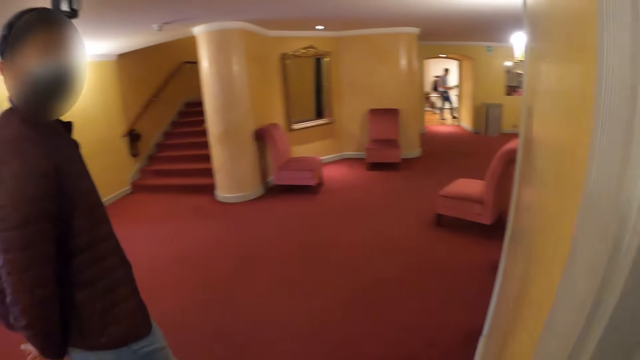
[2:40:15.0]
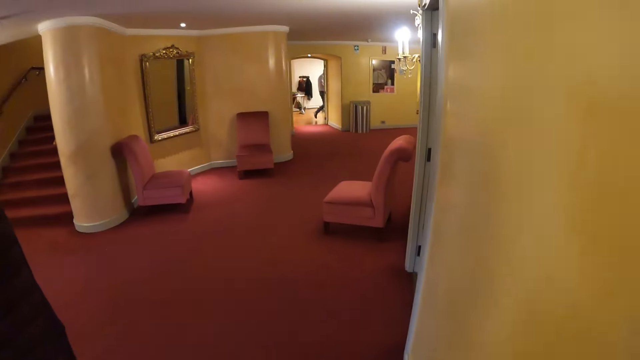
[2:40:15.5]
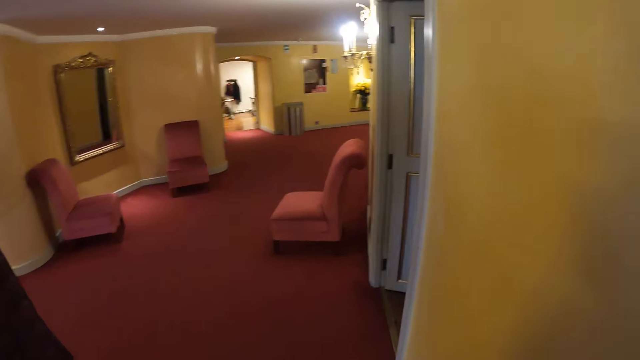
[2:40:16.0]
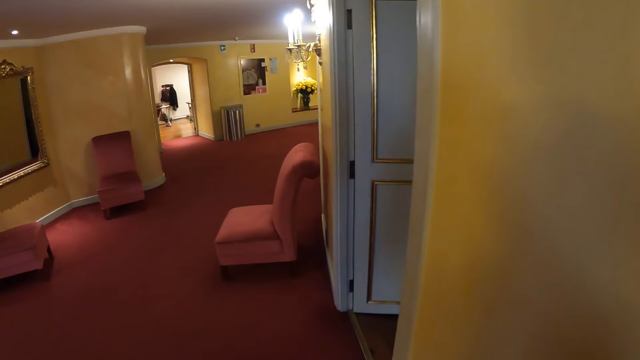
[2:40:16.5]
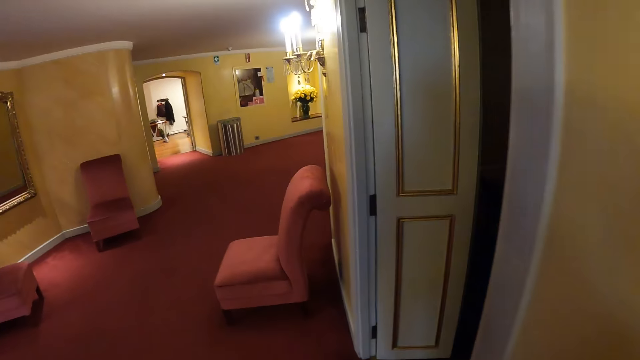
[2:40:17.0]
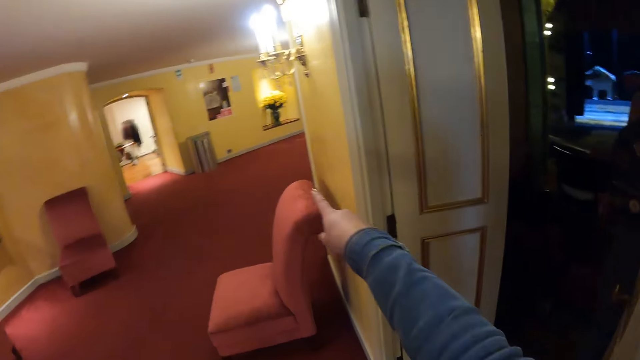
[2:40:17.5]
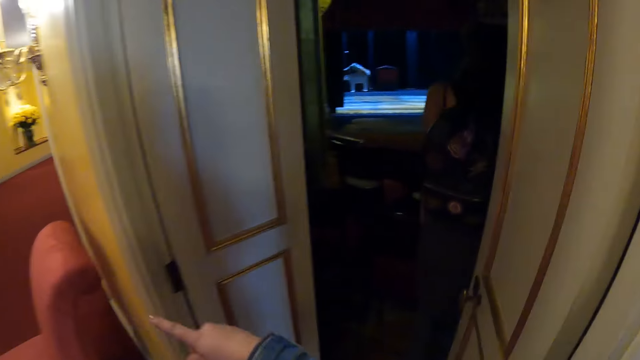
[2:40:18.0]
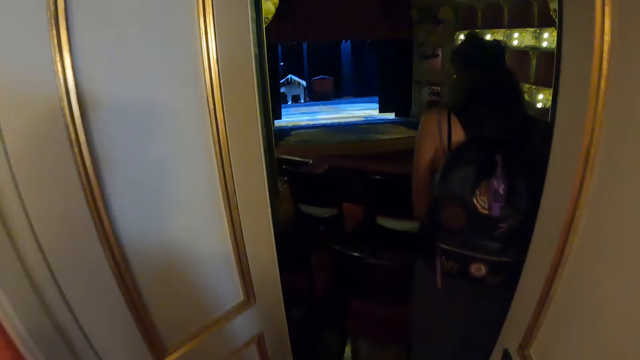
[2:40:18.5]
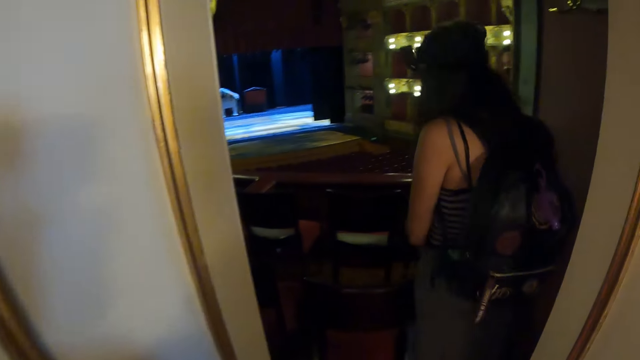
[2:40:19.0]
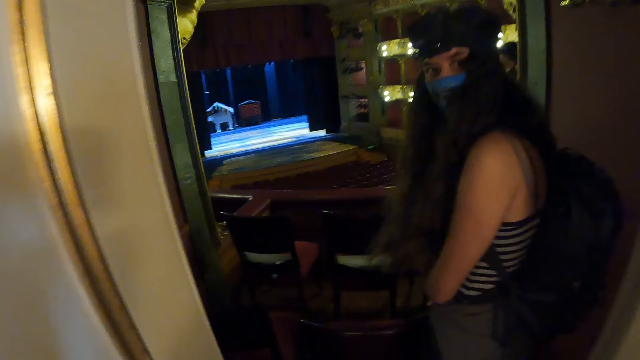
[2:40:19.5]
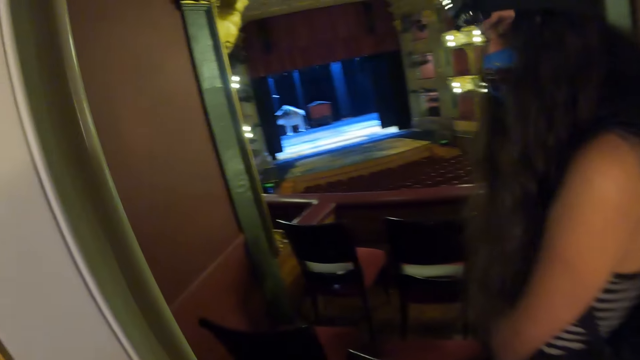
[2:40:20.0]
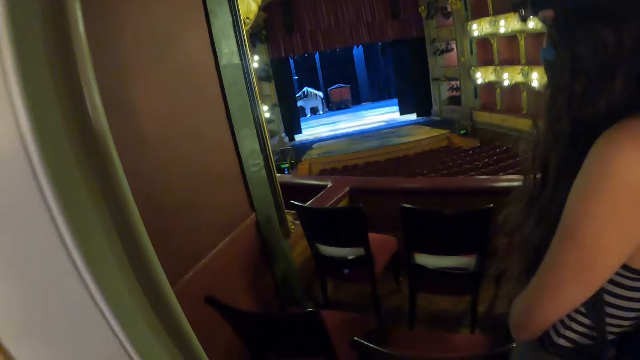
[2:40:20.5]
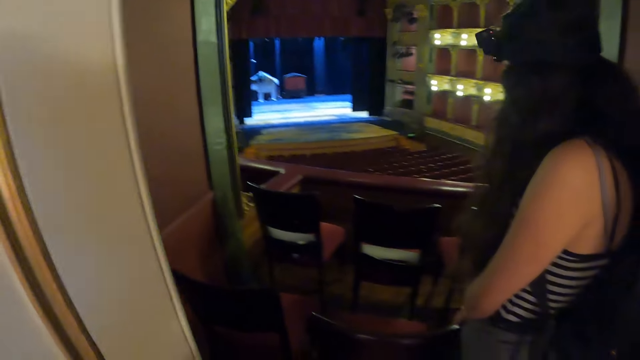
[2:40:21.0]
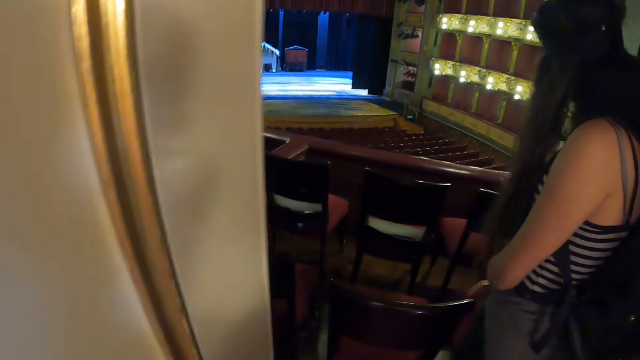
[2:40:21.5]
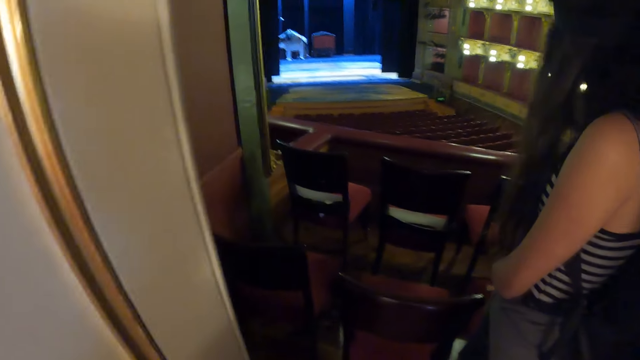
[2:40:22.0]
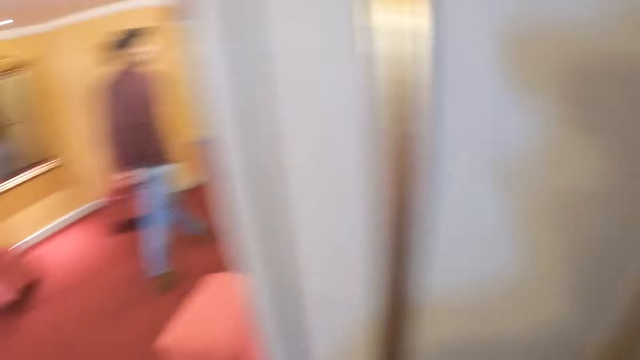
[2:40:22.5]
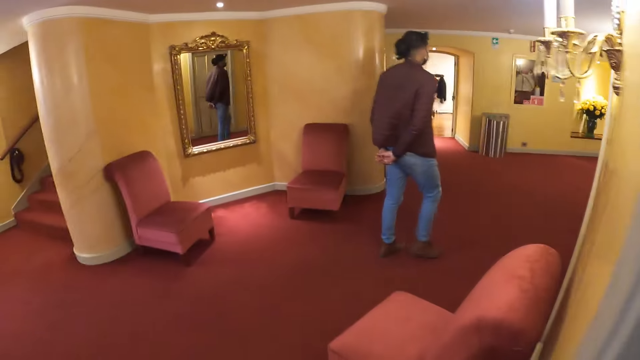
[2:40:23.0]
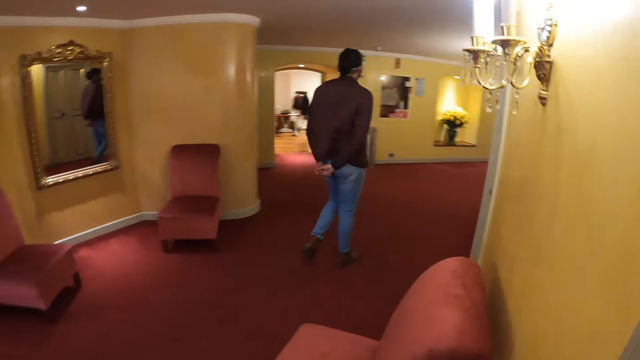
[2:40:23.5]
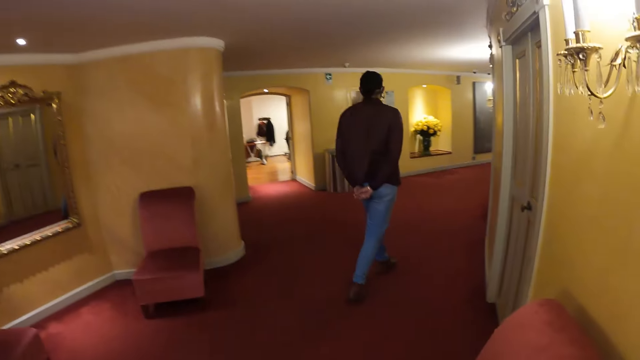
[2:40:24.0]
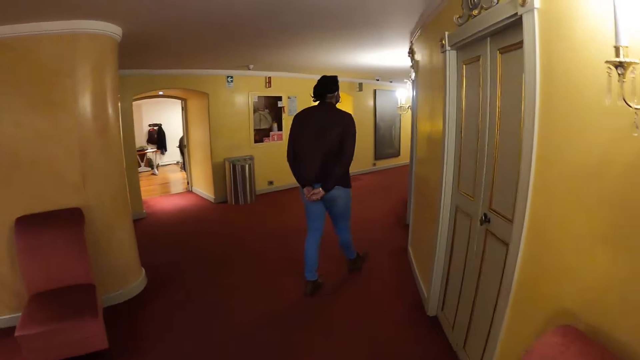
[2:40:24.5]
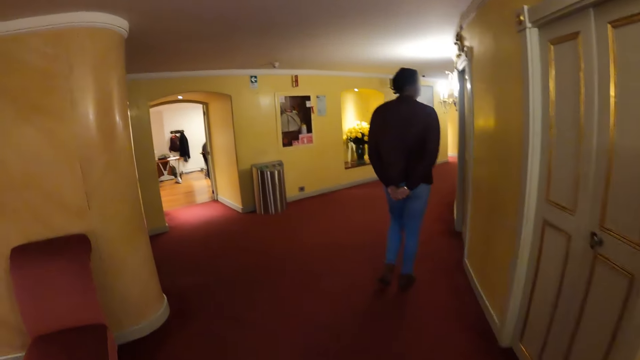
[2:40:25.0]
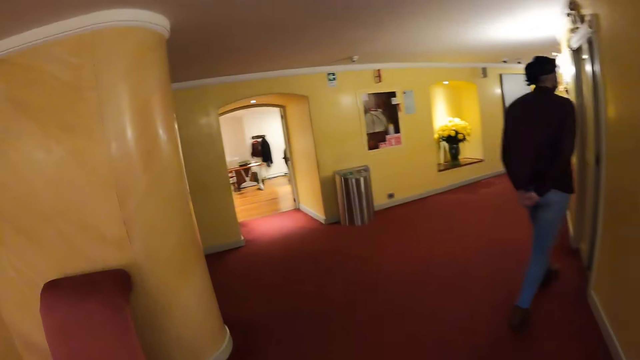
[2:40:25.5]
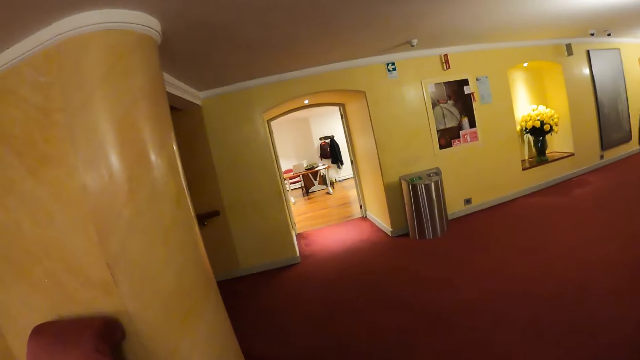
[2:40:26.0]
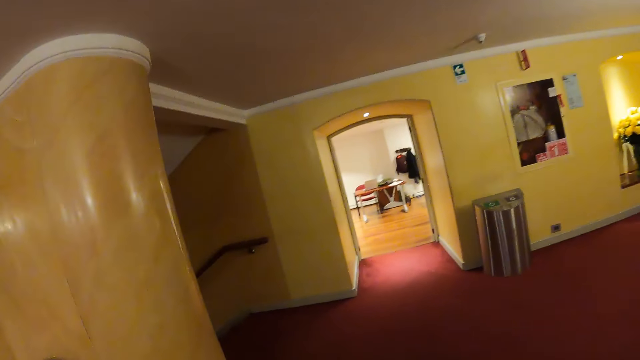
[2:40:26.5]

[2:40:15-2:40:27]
The camera wearer walks out of the theatre. They walk in the building. They walk towards the theatre. They point at something. They enter the theatre. They walk in the room. They walk out of the theatre. They walk in the corridor.

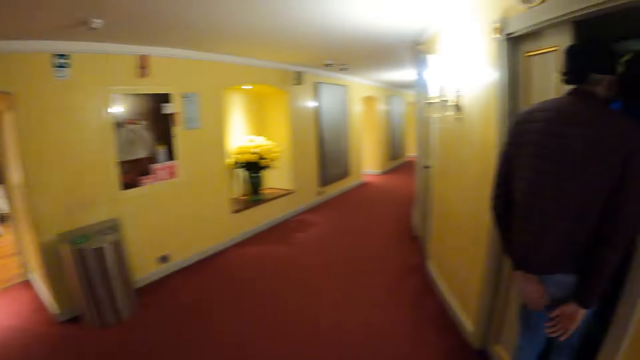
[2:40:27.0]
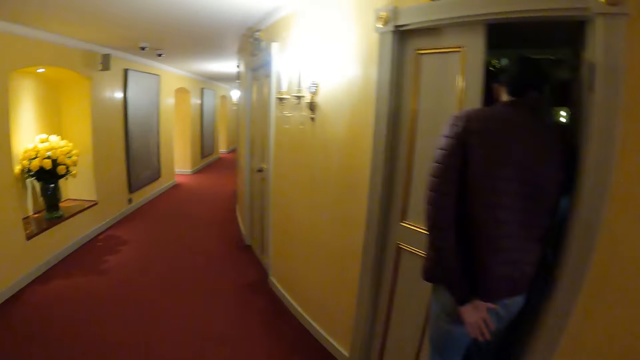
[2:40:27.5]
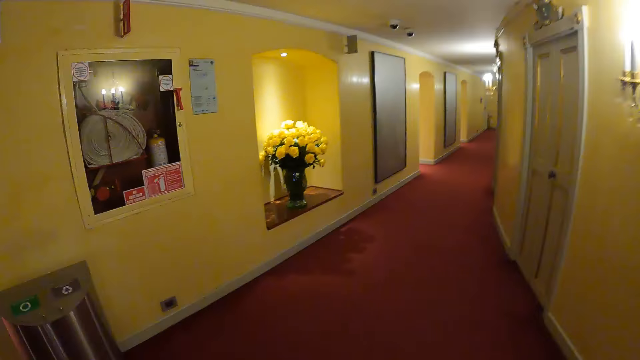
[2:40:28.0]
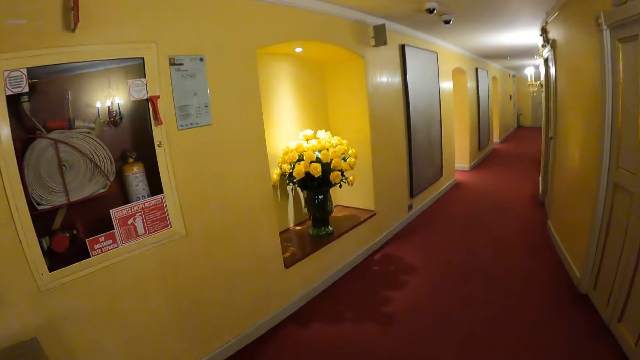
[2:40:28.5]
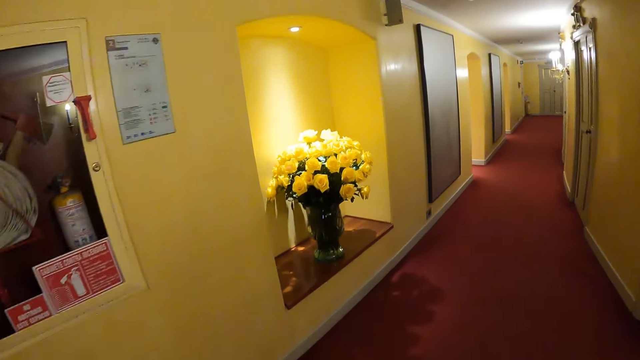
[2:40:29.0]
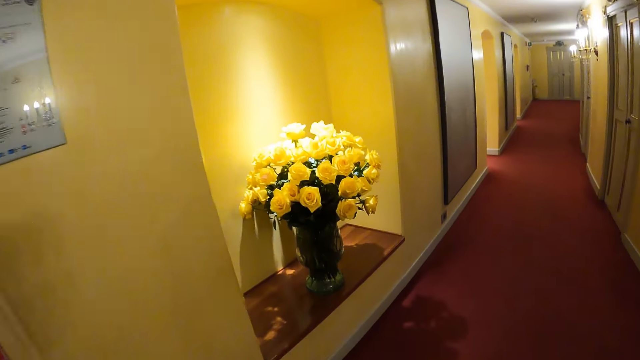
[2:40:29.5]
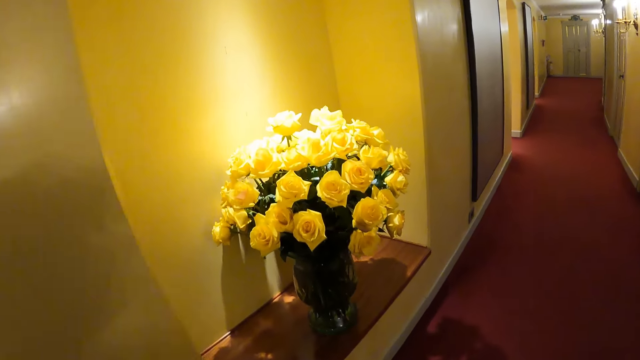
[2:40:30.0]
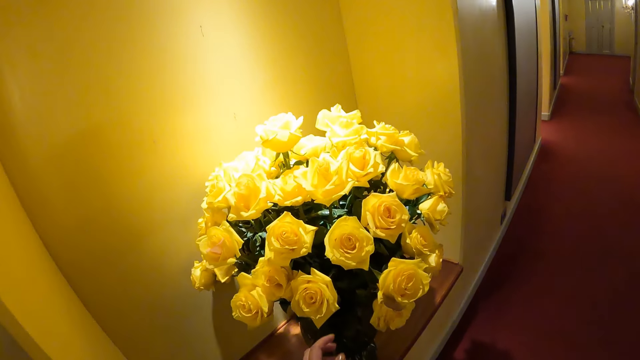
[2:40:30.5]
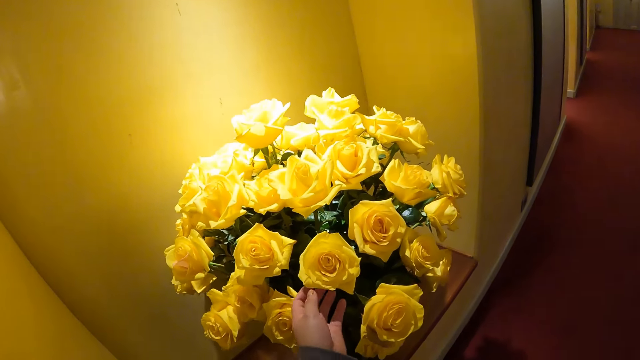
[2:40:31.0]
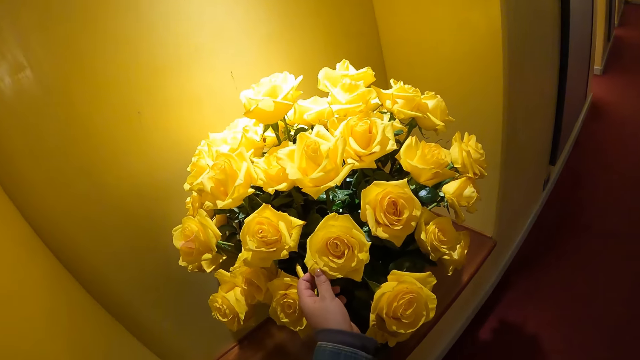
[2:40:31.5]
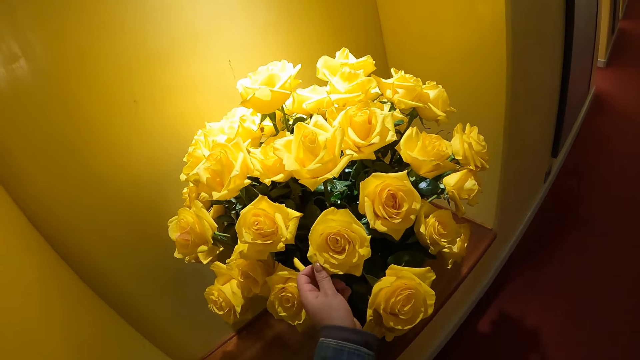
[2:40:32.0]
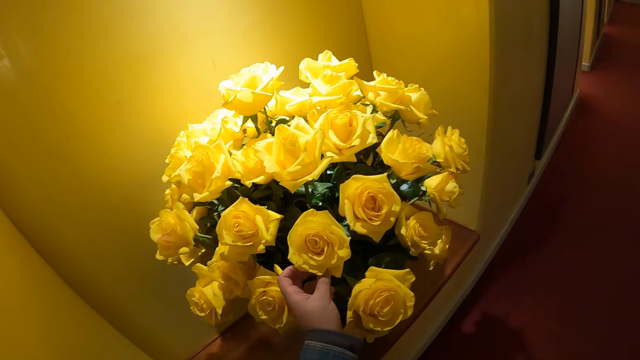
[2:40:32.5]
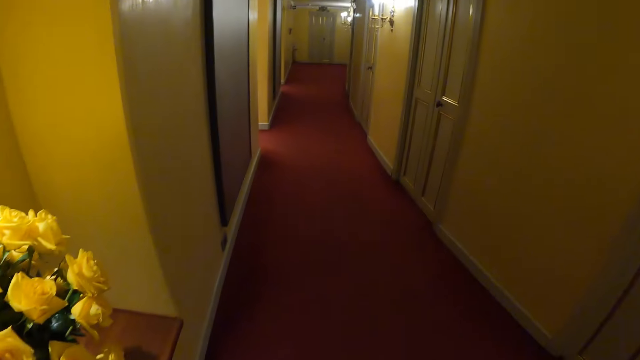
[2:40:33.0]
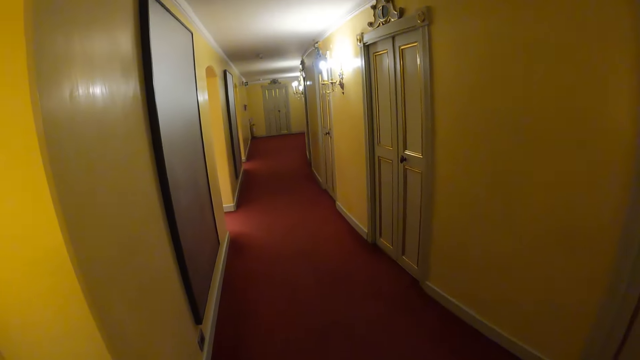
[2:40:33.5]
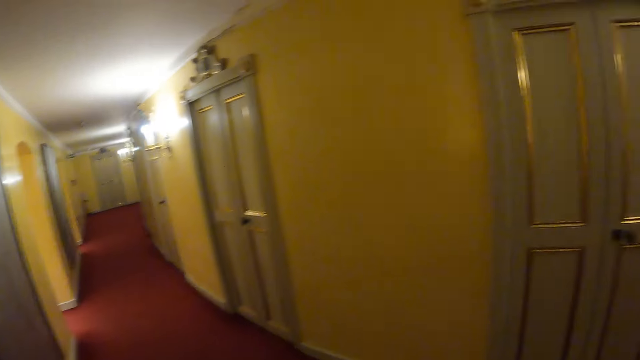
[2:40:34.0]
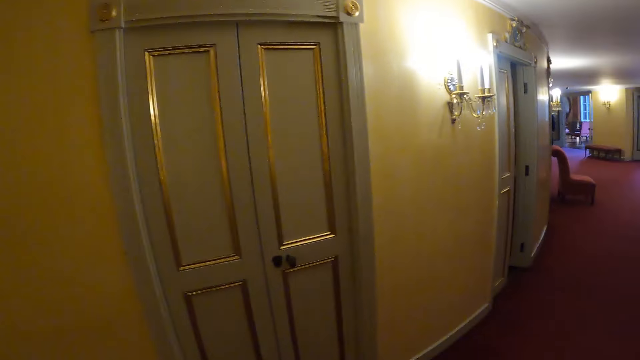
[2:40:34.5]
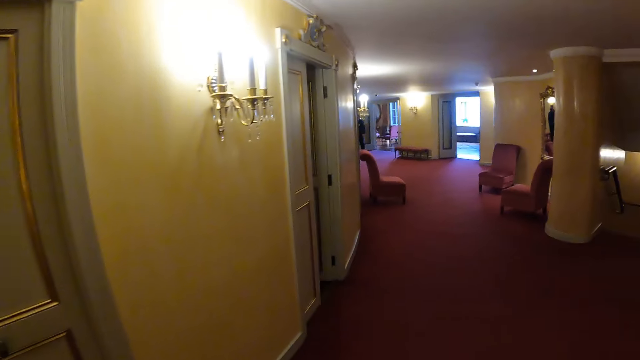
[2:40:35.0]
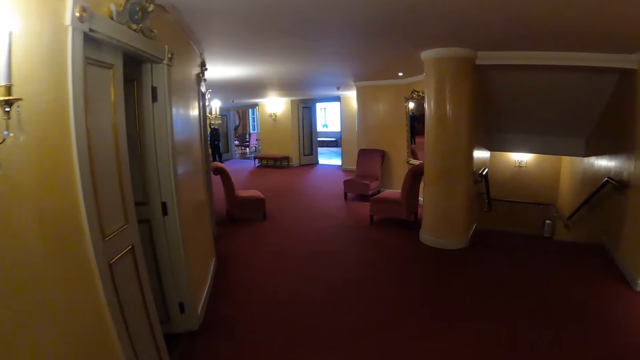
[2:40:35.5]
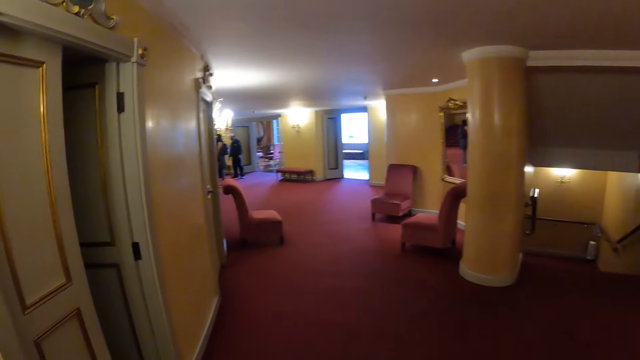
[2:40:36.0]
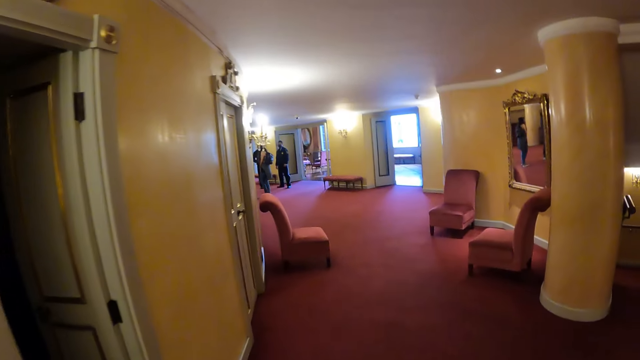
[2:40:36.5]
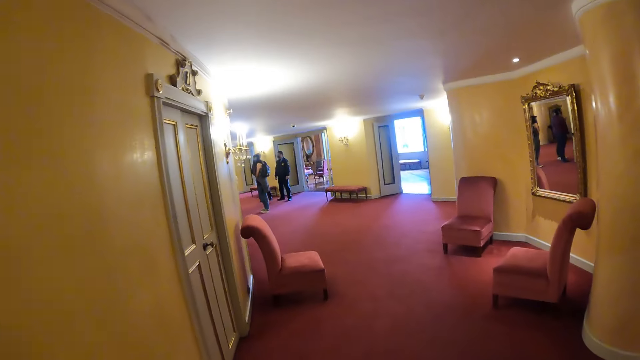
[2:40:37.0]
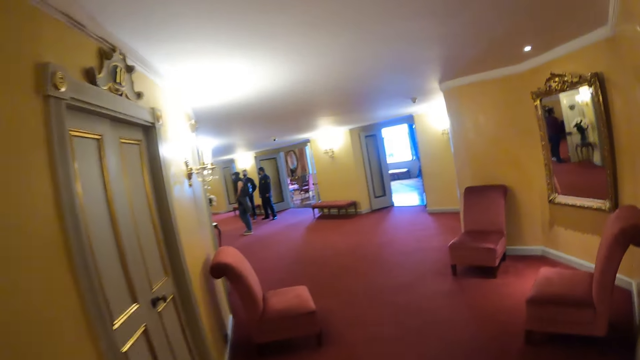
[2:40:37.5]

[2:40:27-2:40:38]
The camera wearer looks at a man. They walk in the building. They walk towards the flower bouquet. They touch the flower. They walk in the building. They look around. They walk in the corridor.
